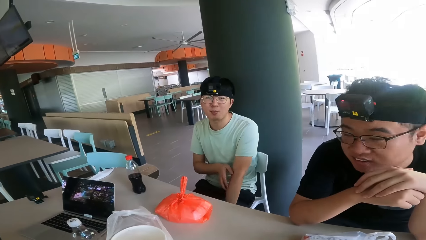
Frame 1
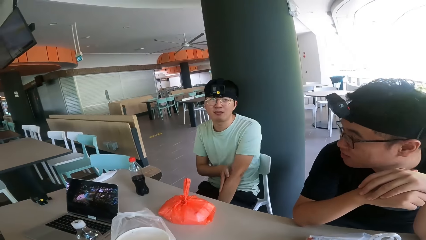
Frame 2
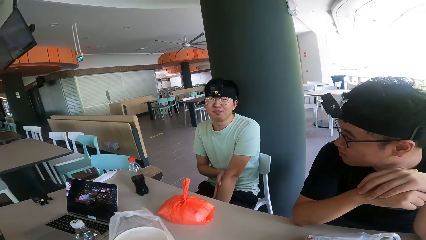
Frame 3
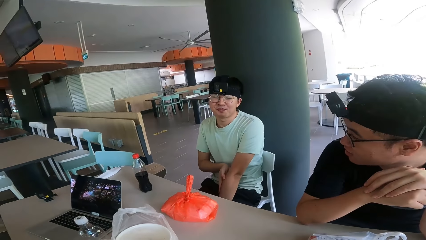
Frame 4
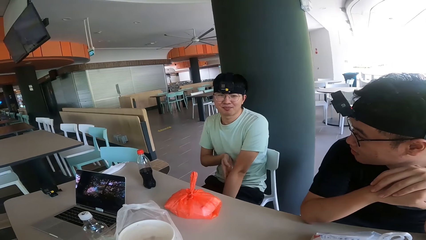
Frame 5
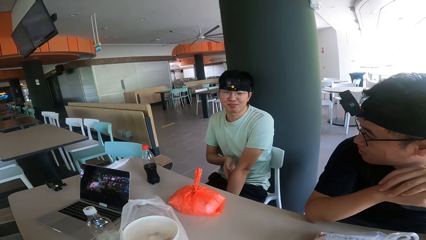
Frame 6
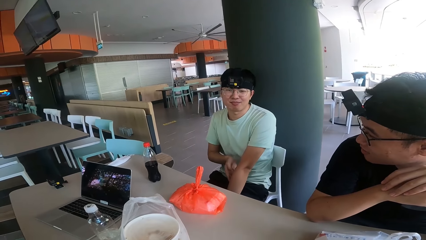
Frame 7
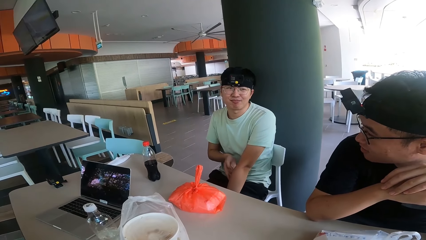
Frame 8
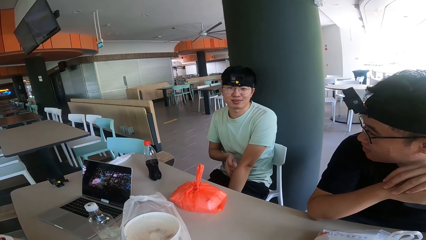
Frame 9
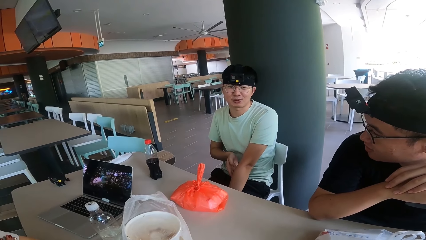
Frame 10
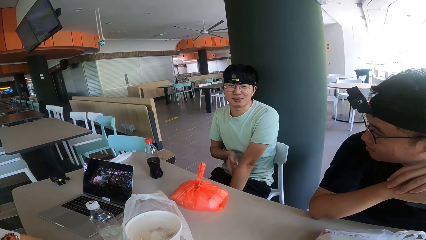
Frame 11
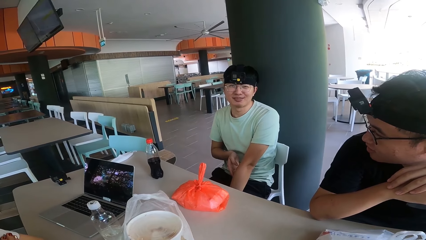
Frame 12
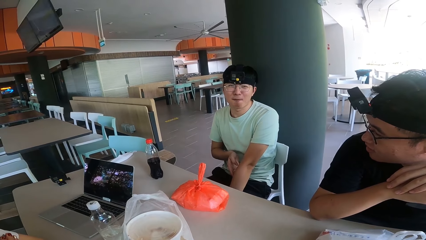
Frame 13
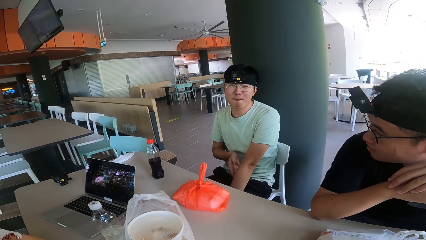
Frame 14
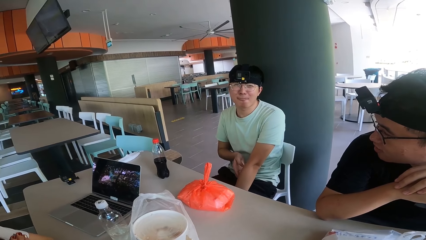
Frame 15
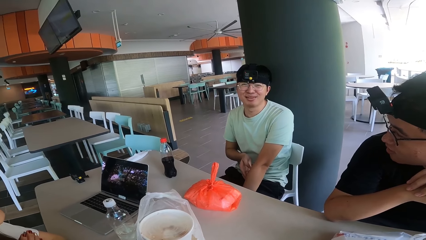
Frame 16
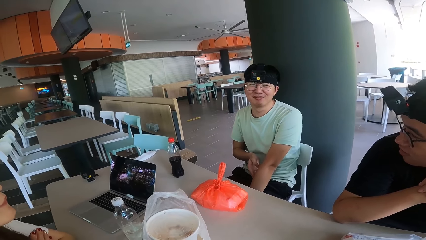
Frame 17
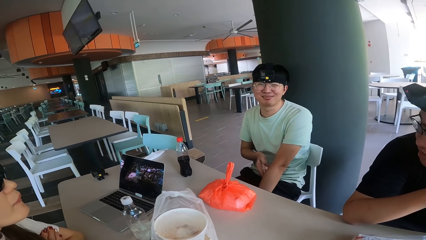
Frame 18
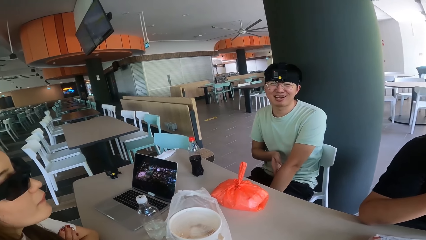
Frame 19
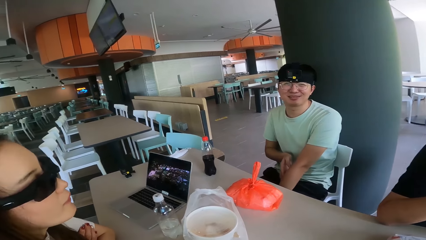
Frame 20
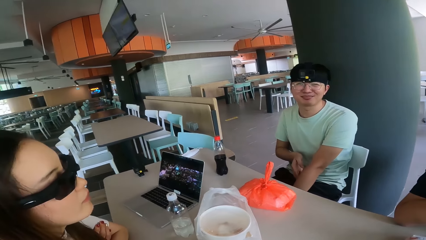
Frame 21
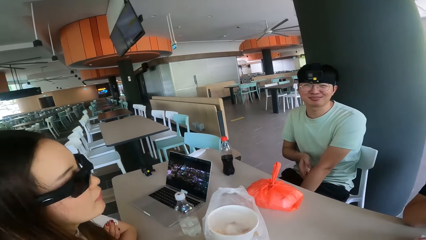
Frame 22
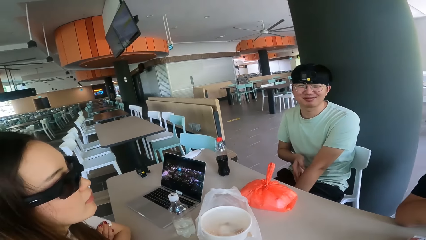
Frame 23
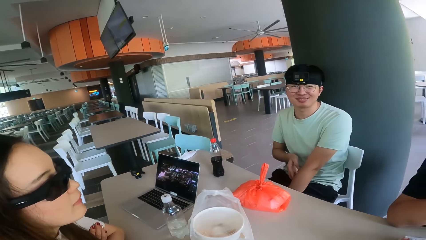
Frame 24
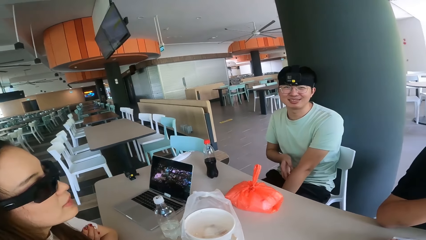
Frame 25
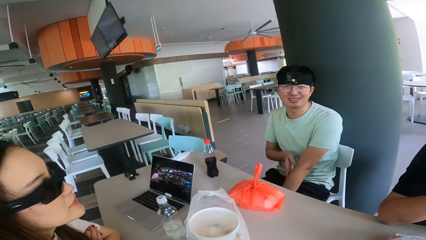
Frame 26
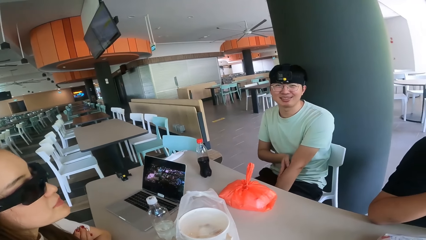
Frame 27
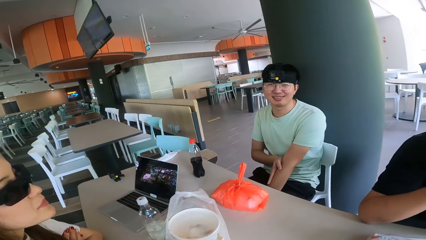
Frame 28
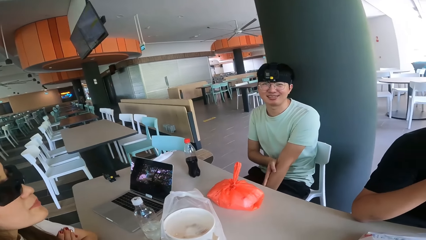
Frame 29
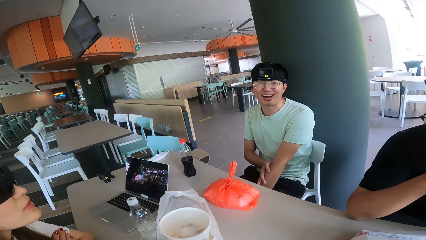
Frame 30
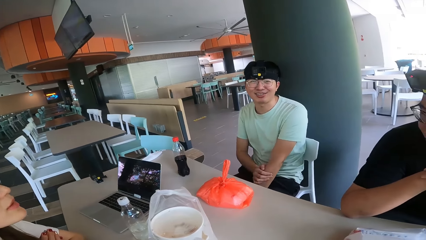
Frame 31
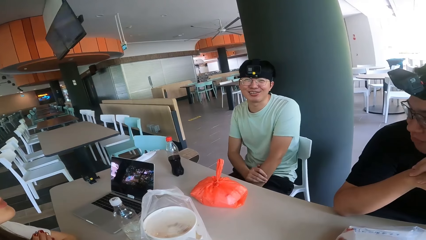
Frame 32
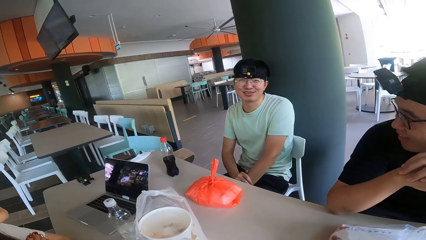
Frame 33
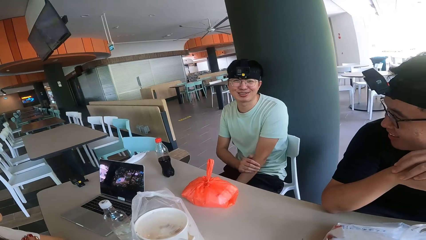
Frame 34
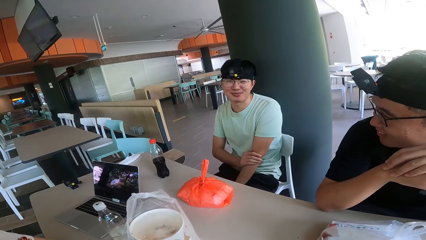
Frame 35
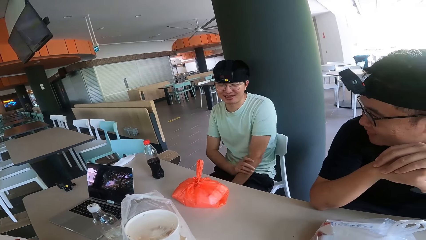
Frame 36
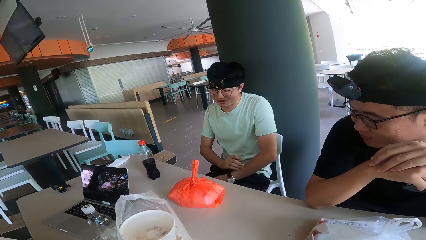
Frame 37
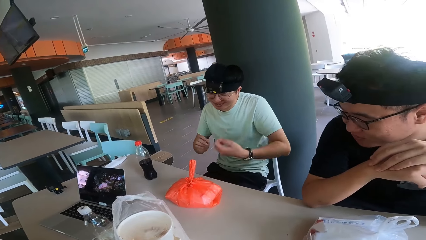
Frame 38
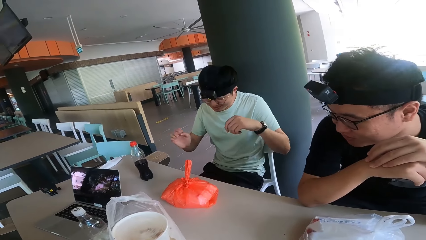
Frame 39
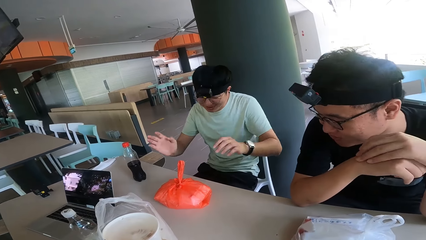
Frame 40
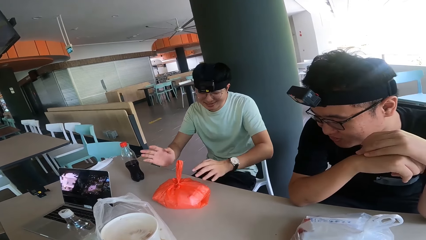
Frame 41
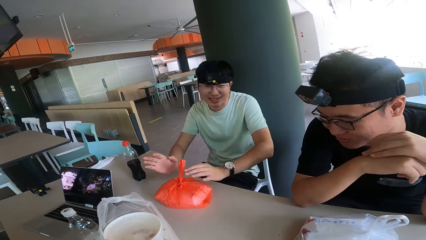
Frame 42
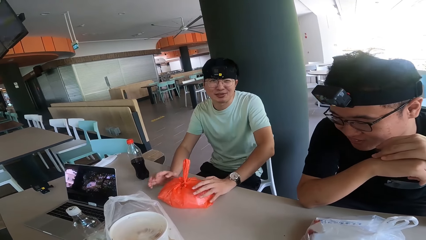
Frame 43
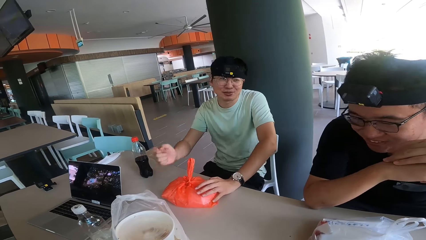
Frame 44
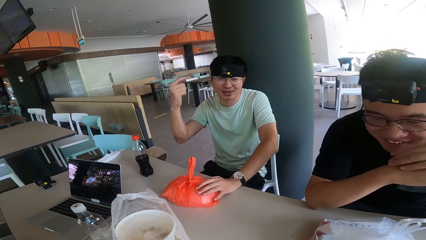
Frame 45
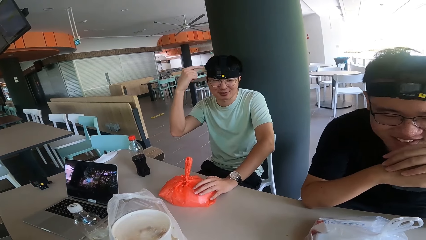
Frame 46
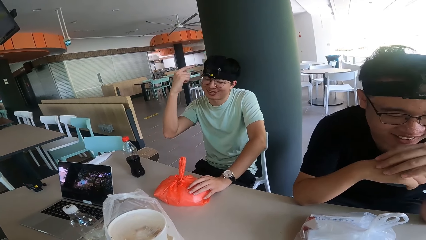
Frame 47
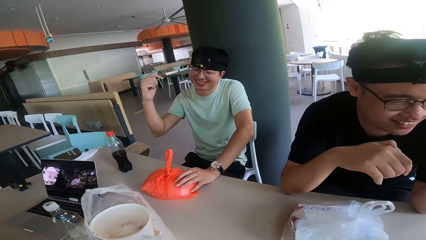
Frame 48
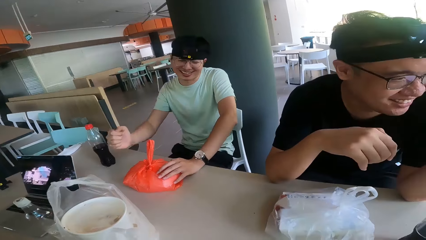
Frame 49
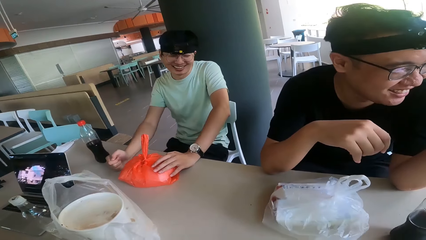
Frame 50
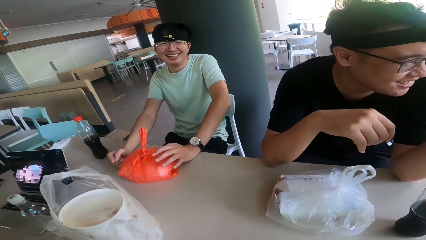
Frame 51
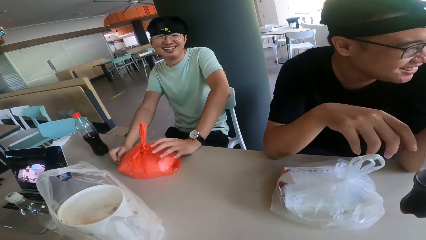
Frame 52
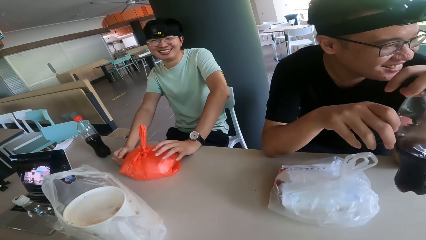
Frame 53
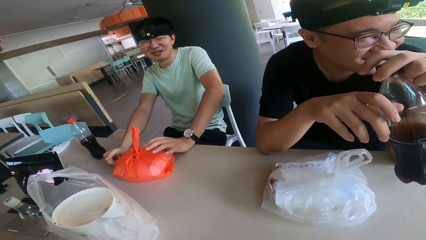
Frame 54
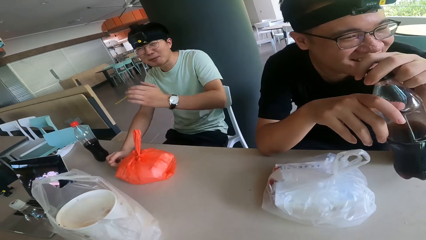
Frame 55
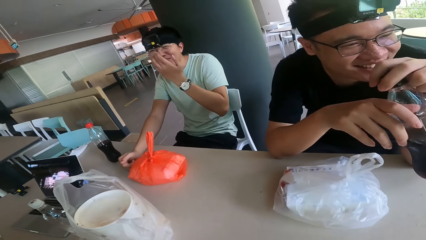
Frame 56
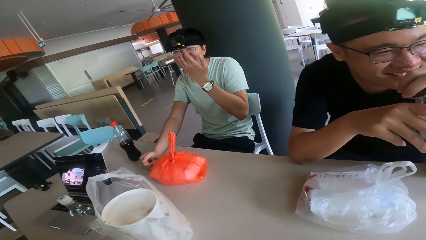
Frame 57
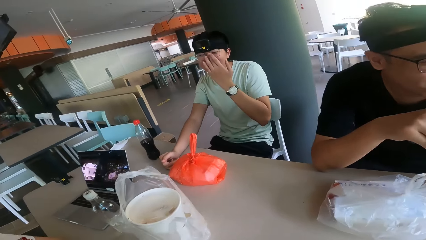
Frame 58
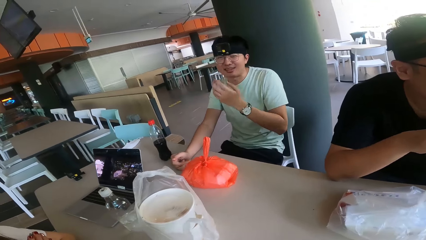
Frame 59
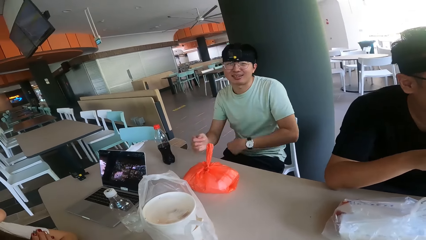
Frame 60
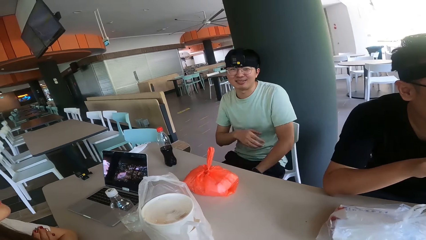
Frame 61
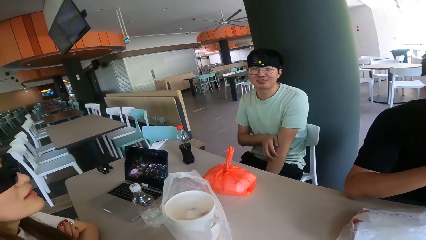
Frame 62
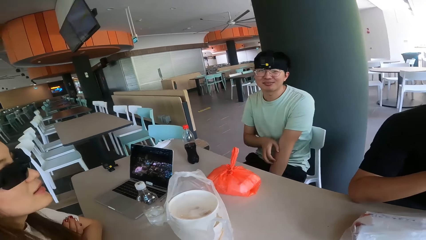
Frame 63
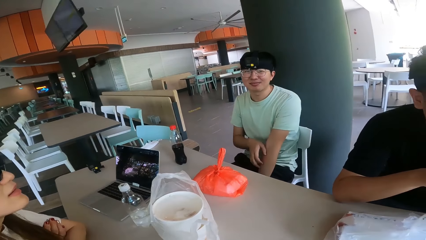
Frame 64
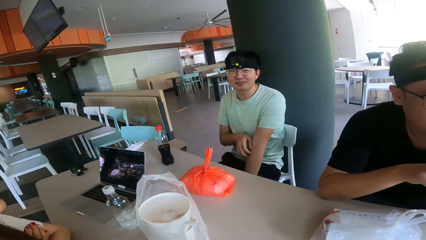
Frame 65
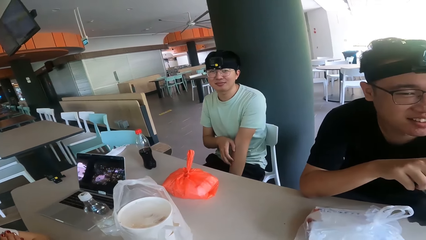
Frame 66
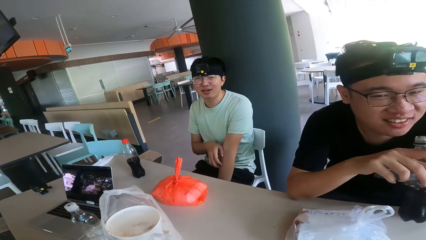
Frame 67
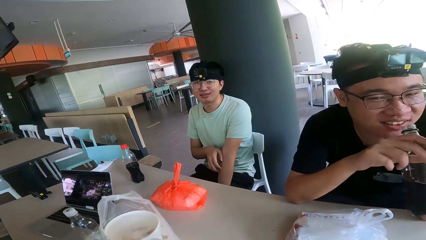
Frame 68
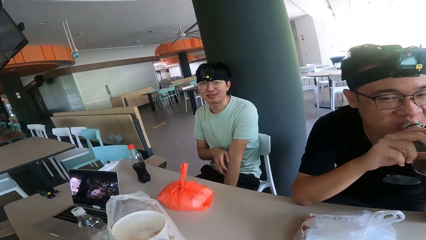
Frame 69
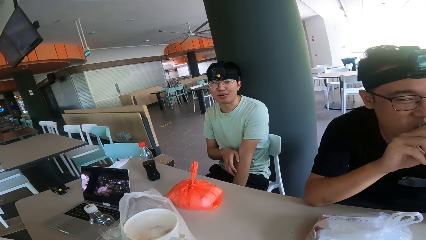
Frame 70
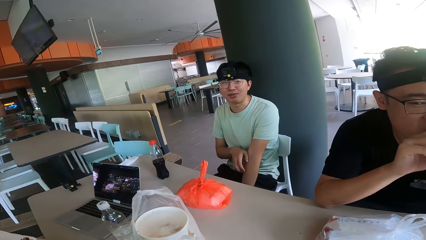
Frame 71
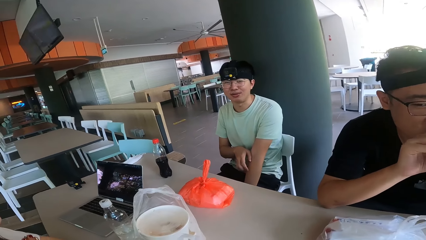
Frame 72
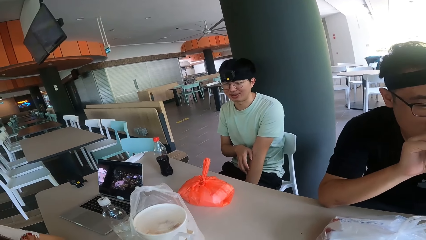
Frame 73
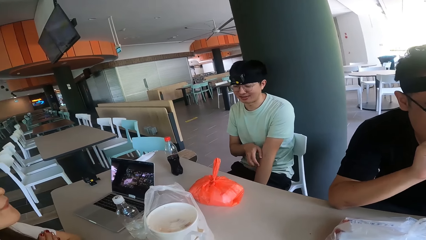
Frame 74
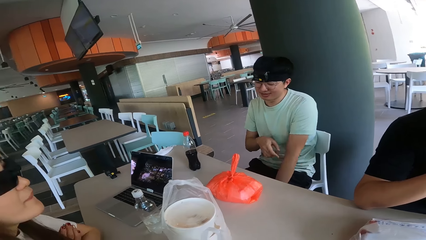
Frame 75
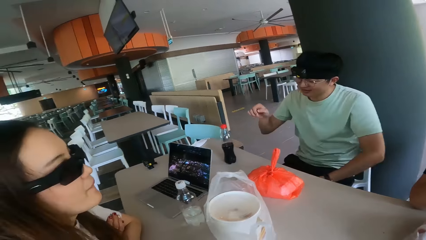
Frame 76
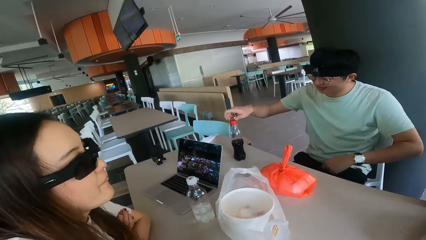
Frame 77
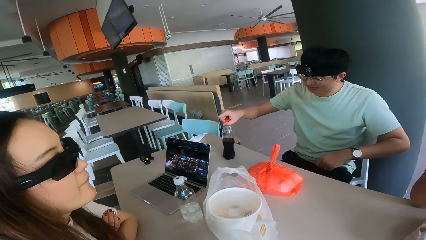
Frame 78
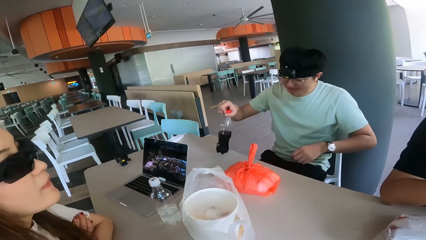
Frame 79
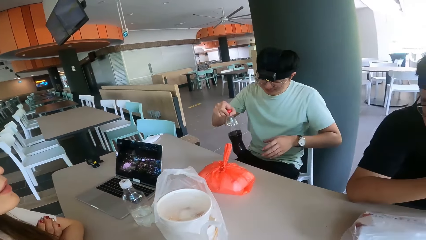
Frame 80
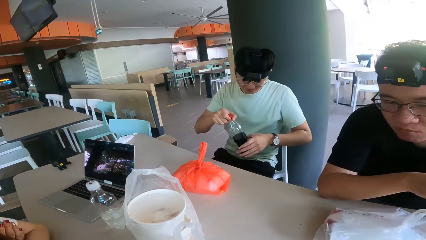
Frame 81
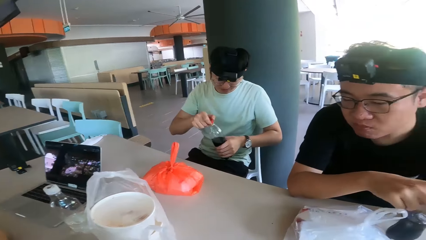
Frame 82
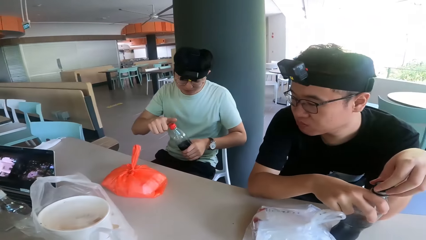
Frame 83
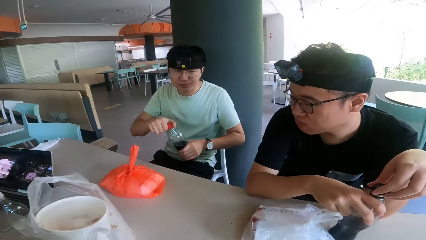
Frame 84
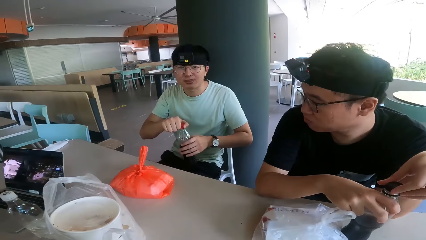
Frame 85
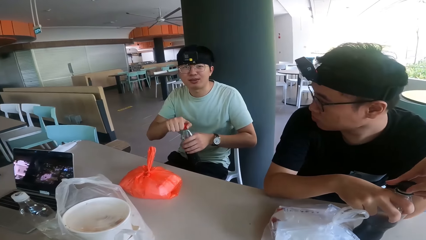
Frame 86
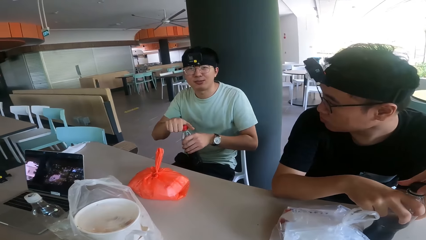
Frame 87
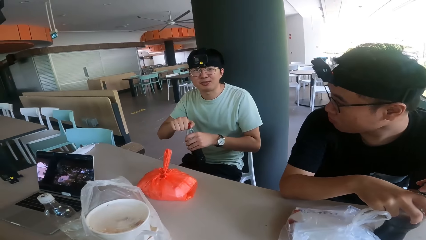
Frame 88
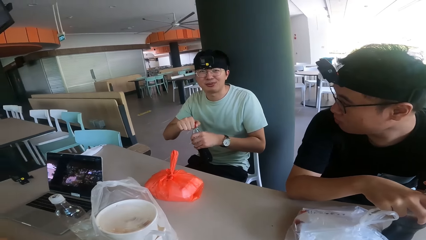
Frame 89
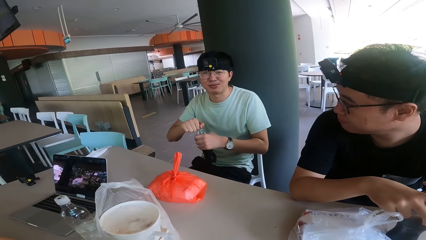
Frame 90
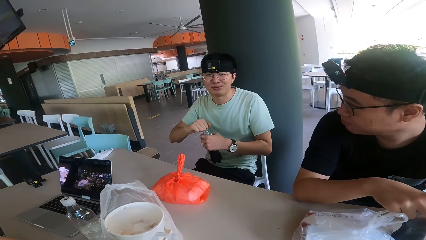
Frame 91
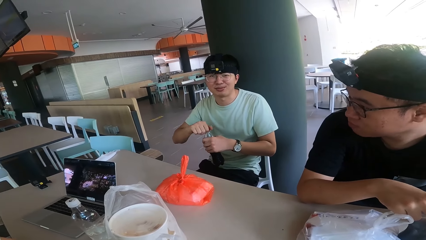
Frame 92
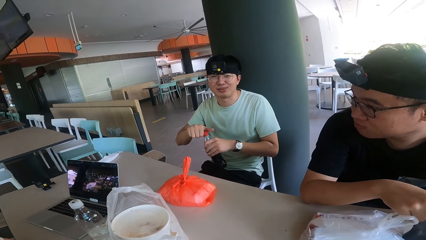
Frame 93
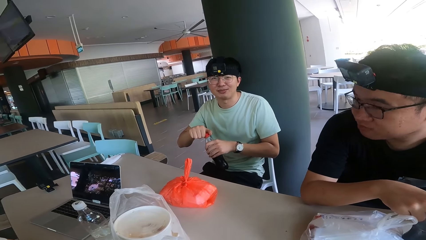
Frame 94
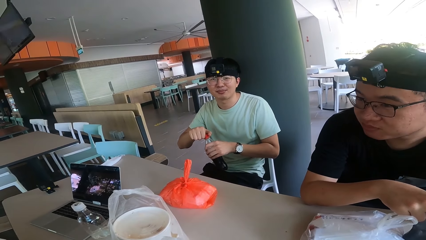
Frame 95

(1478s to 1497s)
A person looks at the camera wearer. Another person holds the drink. The first person holds the bottle. A man opens the bottle of soda.
